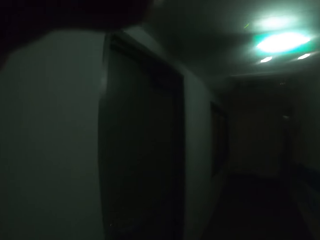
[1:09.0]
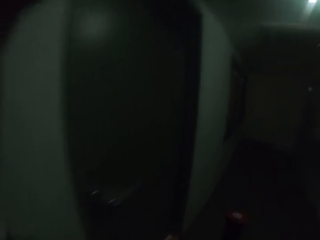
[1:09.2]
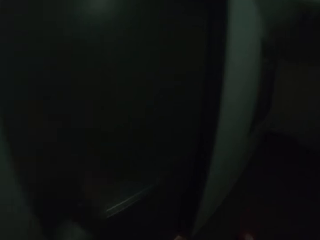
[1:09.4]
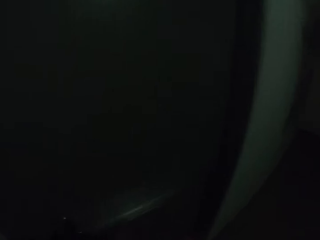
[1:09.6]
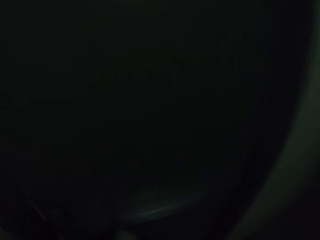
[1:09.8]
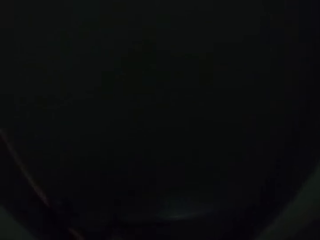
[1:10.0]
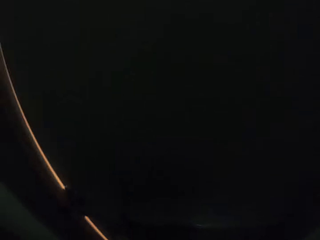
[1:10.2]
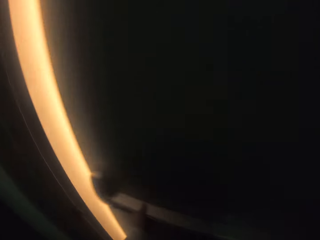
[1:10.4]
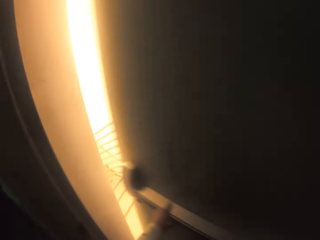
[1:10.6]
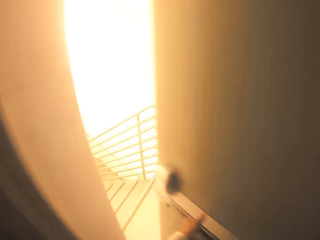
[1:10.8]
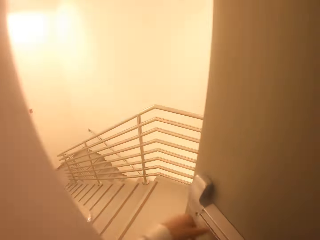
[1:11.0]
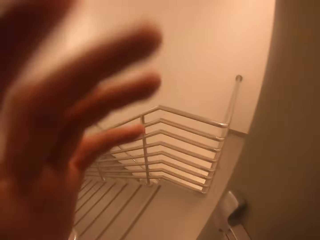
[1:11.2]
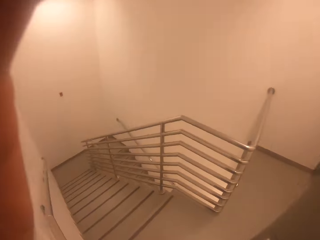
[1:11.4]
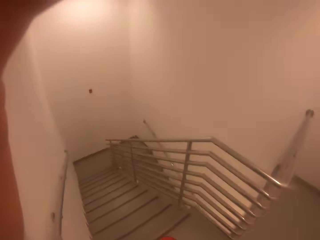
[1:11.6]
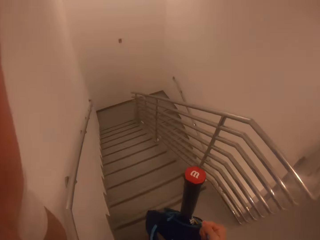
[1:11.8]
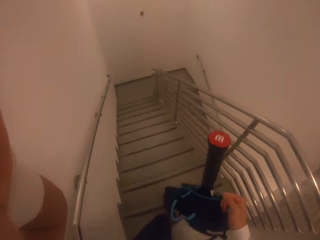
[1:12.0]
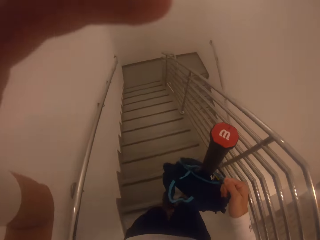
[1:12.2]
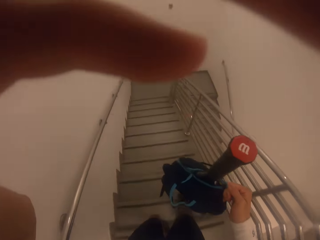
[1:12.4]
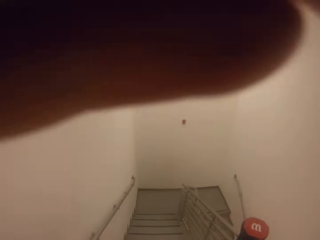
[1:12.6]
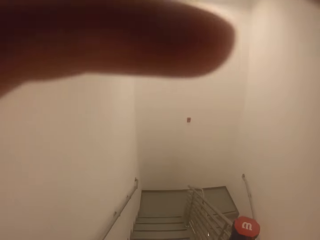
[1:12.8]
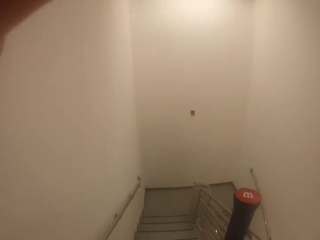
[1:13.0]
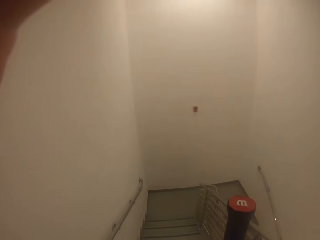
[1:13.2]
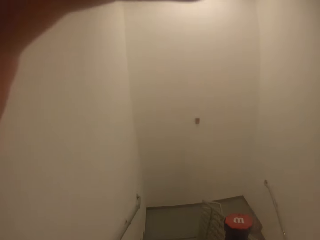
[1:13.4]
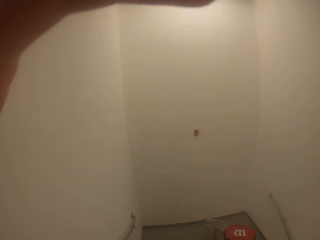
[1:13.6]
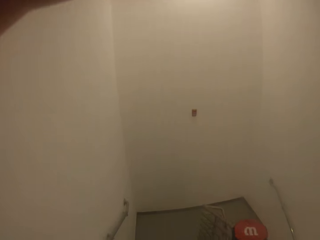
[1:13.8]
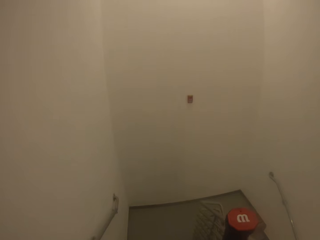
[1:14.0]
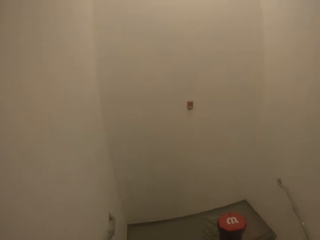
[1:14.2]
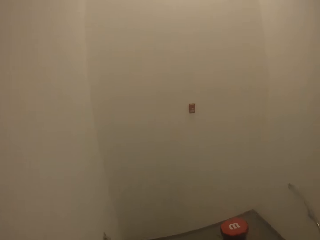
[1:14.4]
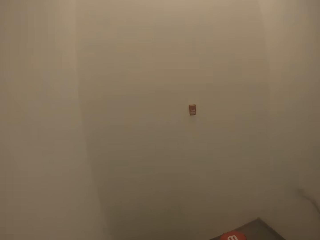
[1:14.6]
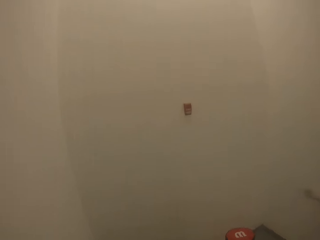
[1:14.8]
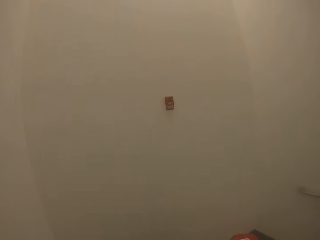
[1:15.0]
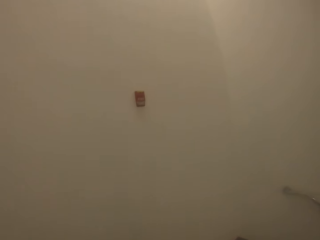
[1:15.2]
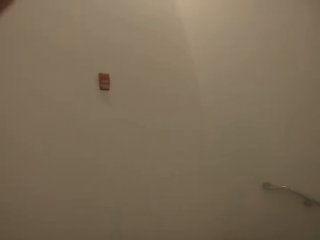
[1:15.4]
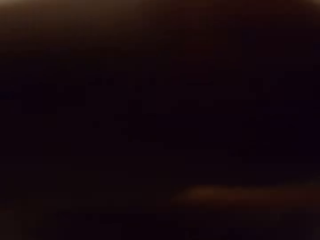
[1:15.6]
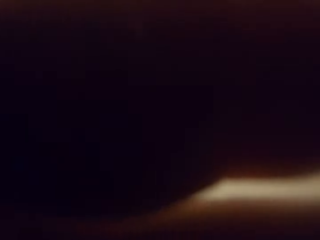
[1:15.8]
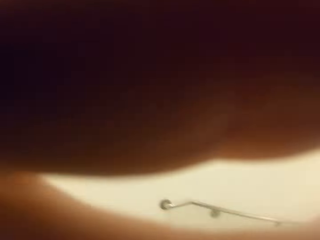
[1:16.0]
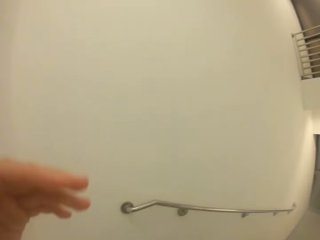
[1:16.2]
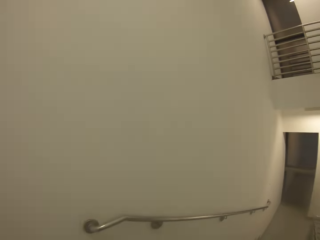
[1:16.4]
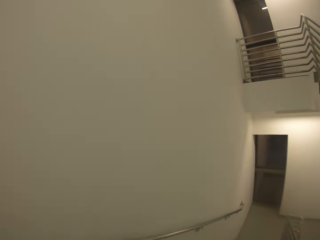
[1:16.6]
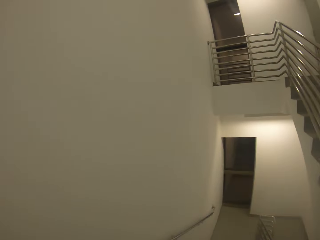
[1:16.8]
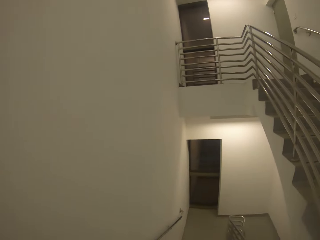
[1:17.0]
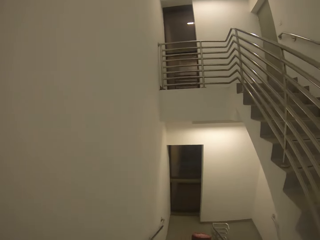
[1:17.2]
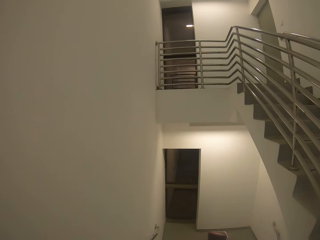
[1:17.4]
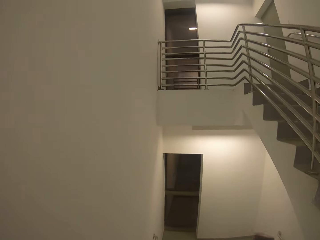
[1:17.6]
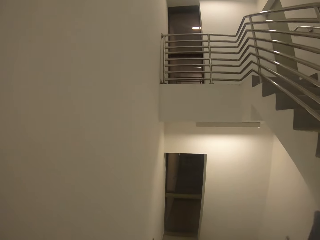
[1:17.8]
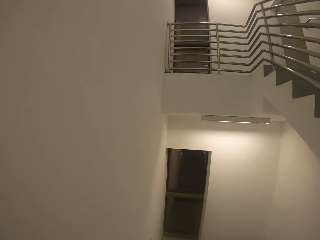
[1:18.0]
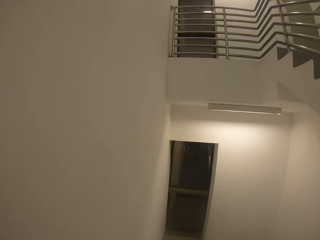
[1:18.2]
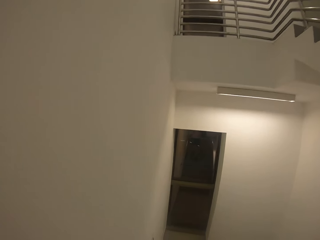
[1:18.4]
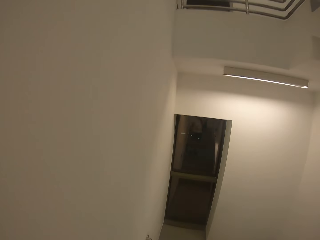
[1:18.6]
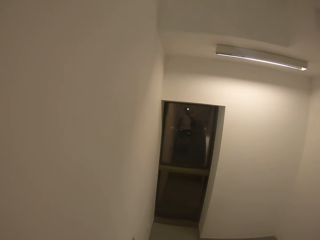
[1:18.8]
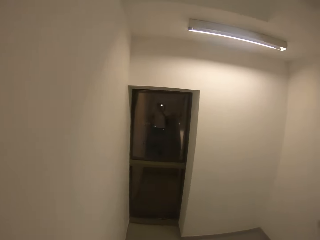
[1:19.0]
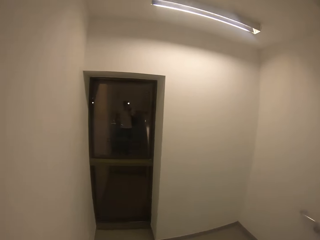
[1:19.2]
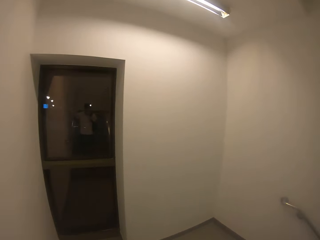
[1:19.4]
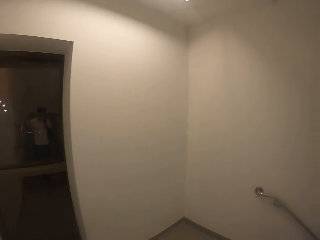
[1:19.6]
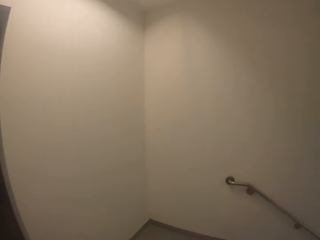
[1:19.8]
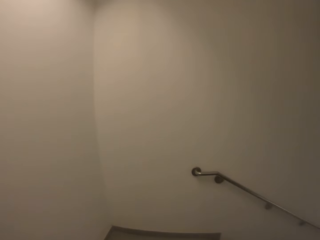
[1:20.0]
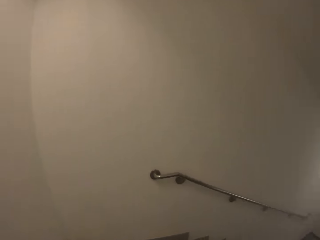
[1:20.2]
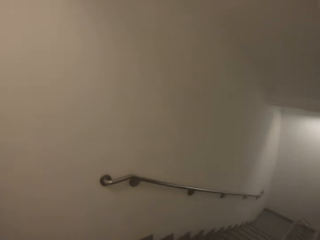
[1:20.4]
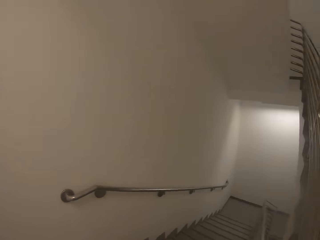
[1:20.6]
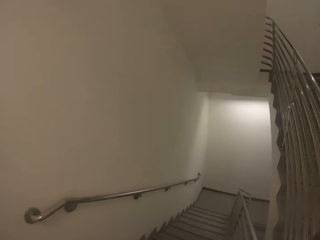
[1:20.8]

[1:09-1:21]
The camera wearer opens the door. They move the hand. They walk down the stairs.

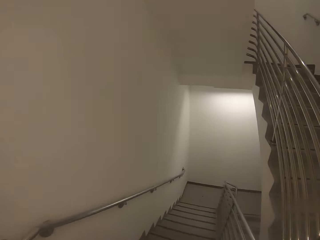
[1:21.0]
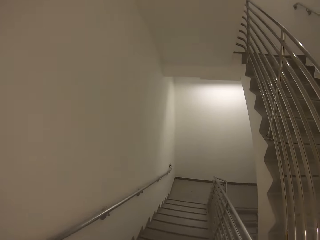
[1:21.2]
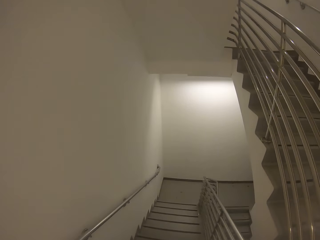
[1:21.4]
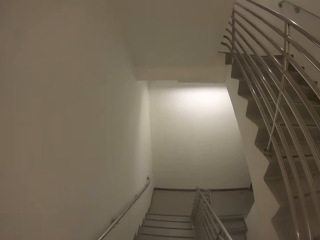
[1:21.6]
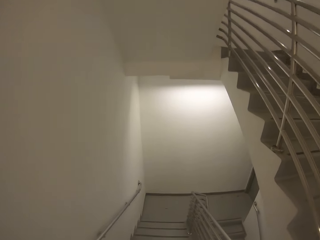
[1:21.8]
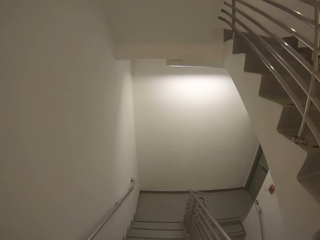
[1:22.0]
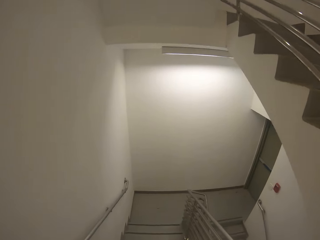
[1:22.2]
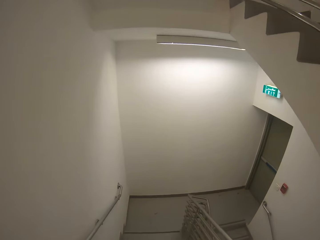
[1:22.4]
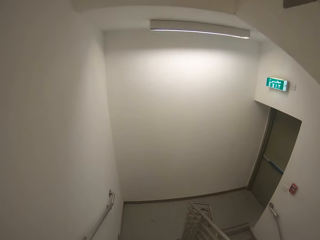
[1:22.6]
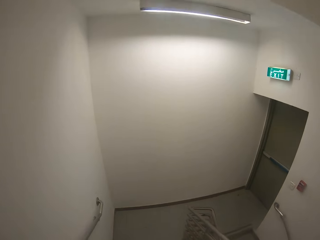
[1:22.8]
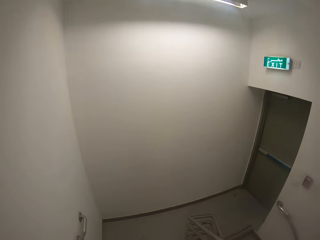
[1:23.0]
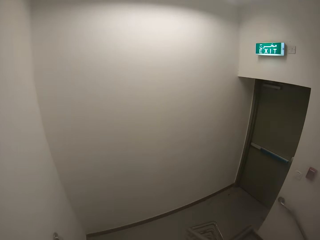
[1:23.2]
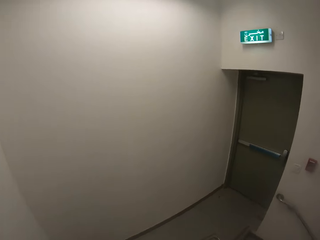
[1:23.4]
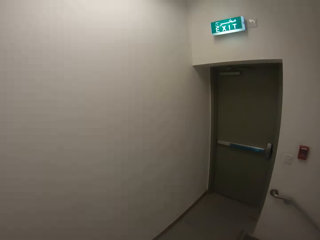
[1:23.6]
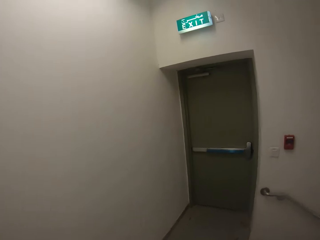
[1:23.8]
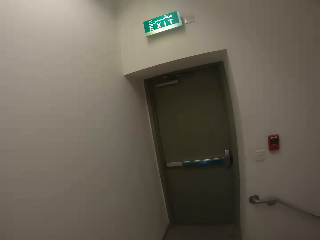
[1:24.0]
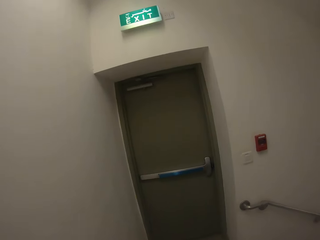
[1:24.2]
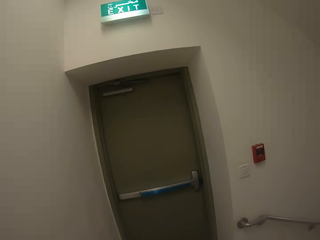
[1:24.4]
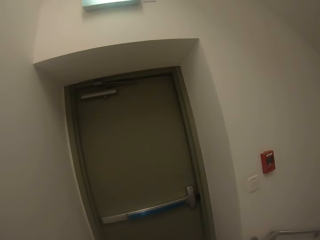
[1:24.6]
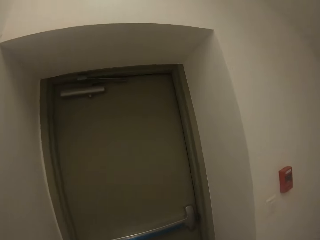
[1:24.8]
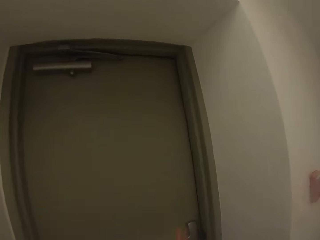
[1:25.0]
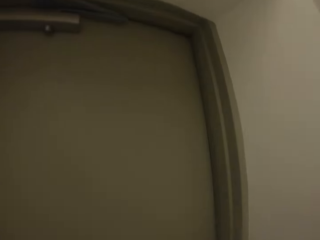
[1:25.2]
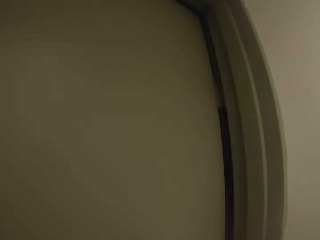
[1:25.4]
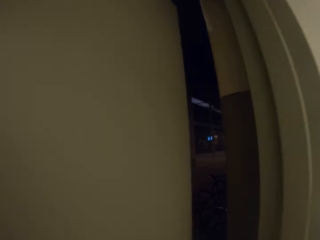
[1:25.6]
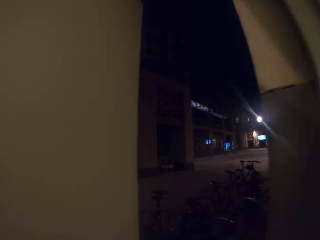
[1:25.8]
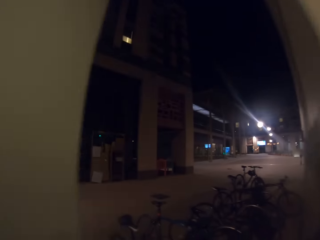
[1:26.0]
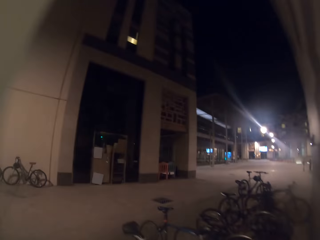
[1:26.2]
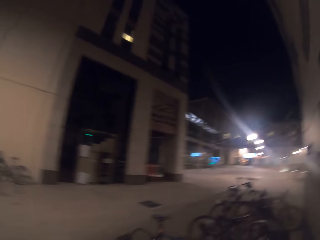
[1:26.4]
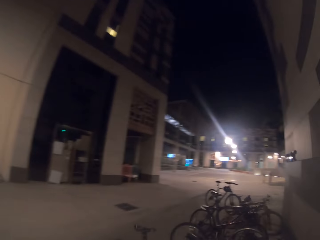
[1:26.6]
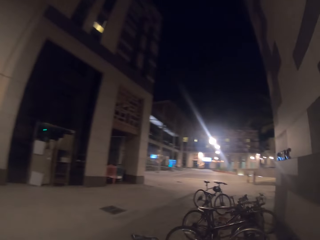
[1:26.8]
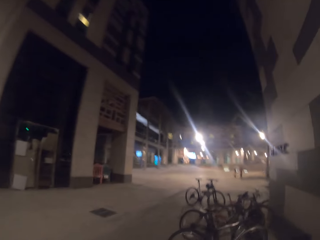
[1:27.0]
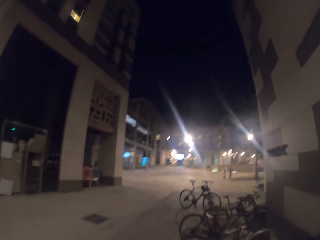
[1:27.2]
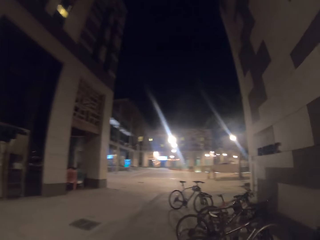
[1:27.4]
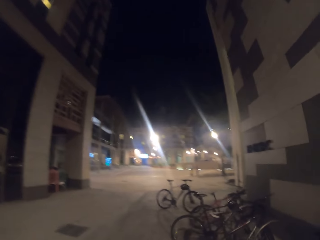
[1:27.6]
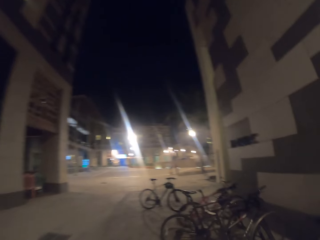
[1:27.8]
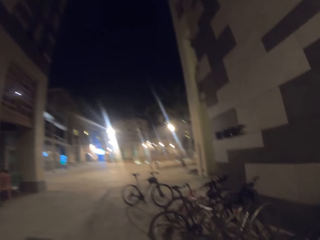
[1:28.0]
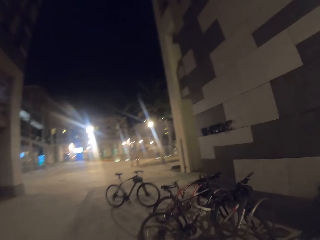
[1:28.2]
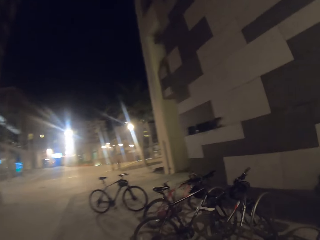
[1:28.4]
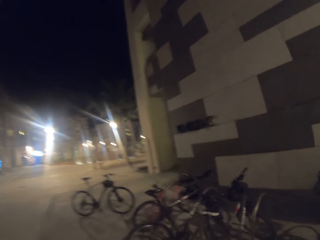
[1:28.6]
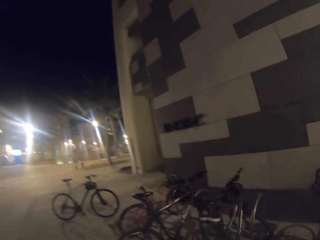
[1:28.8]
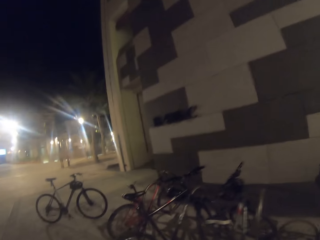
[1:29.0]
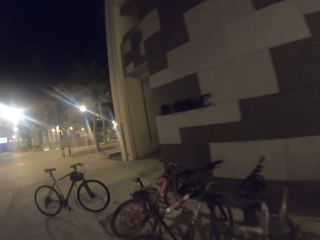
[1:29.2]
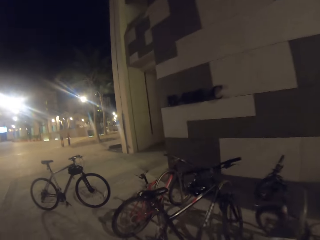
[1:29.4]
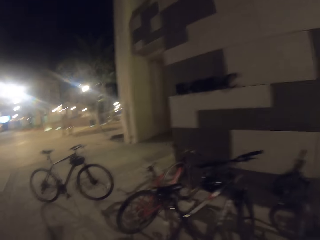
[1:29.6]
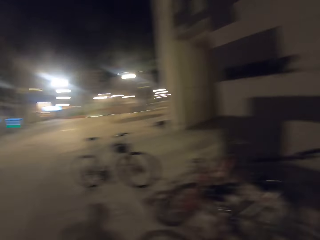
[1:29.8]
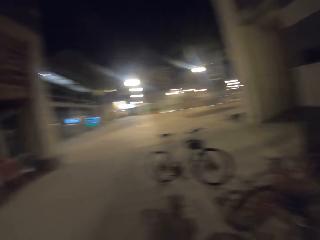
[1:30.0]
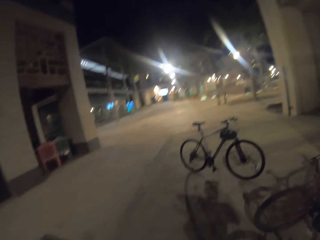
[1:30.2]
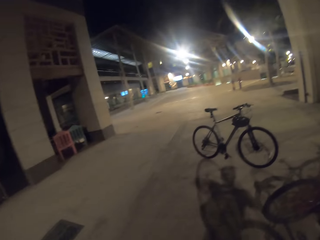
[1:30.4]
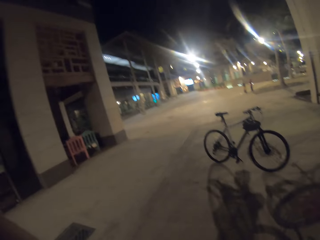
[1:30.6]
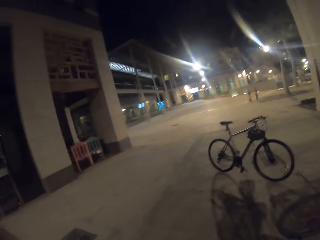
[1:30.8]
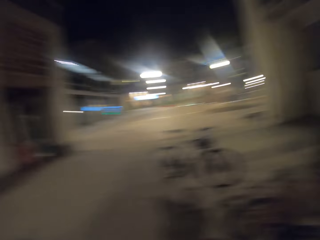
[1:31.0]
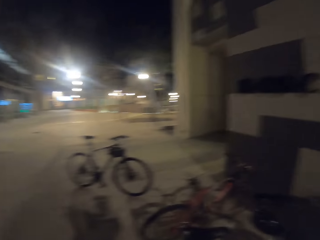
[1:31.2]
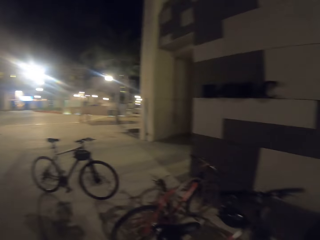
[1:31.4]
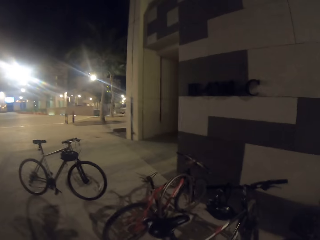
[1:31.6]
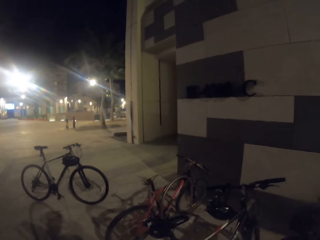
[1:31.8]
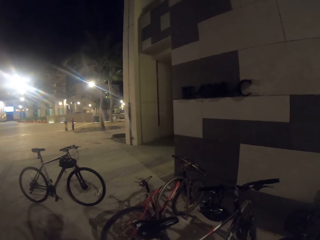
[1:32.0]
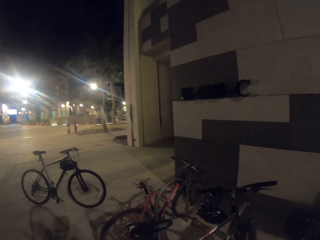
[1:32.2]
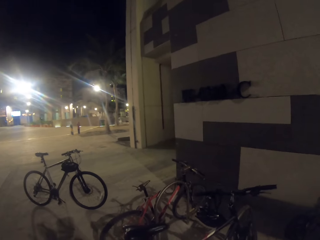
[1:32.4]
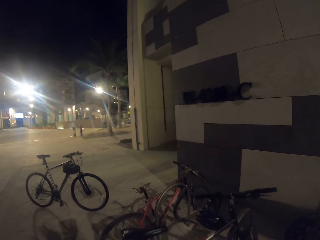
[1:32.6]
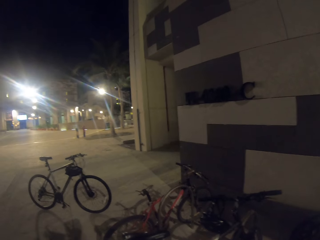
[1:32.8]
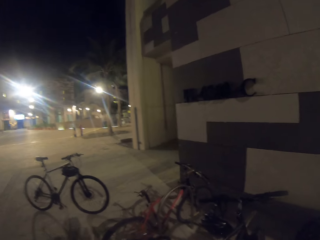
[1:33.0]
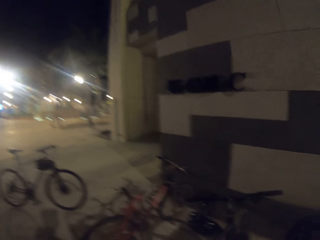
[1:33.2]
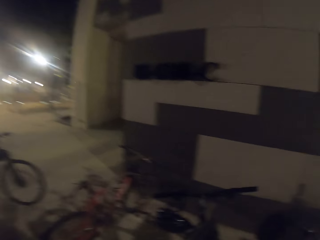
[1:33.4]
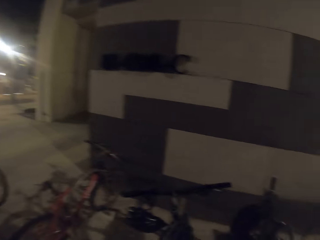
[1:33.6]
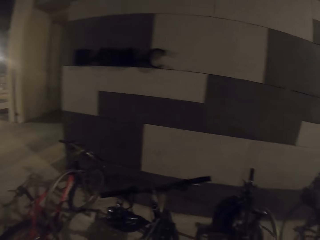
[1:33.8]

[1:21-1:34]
The camera wearer opens the door. They walk outside the house. They do something. They walk in the pavement. They stand.
